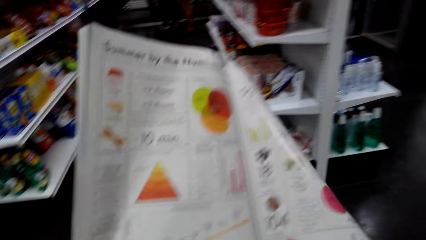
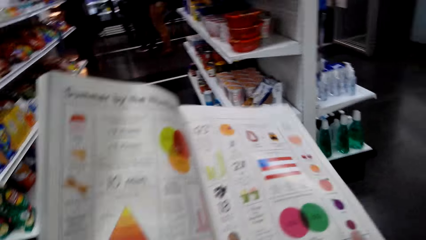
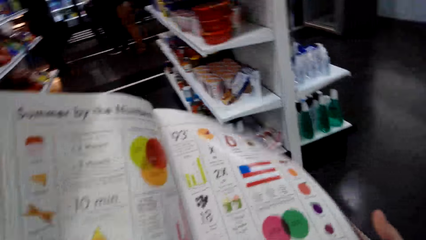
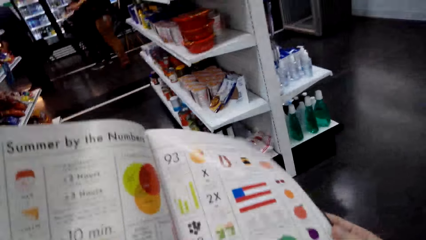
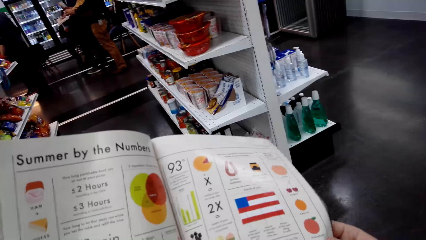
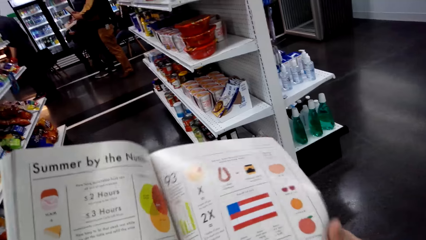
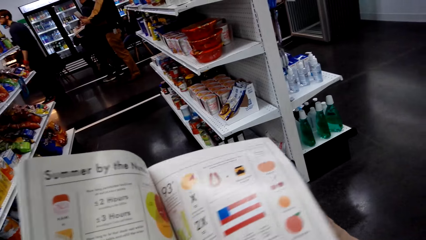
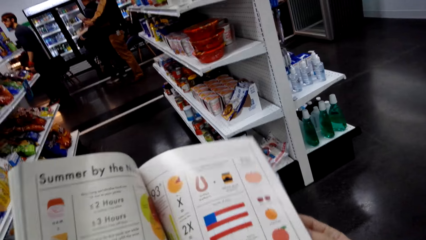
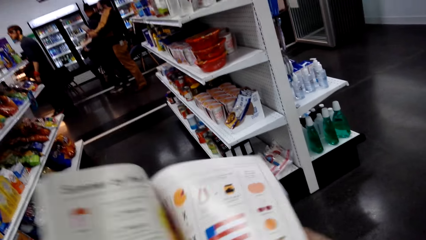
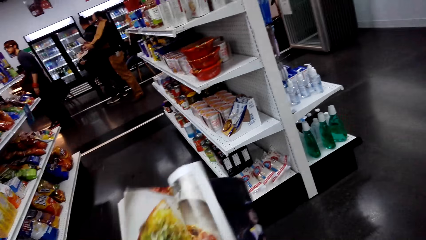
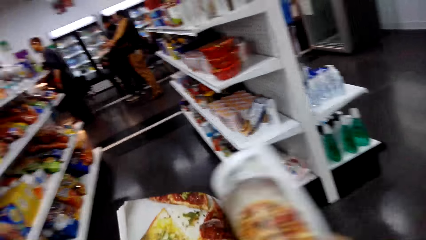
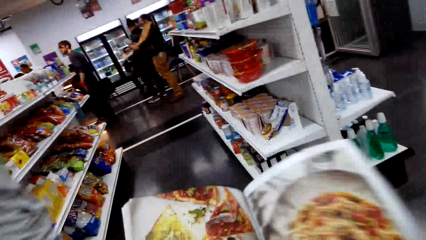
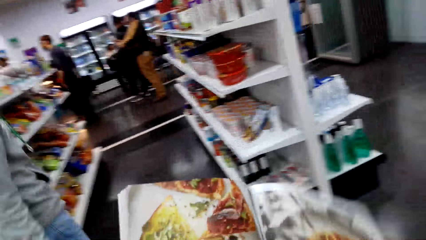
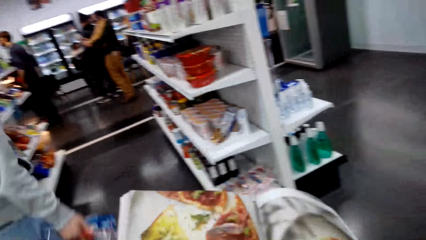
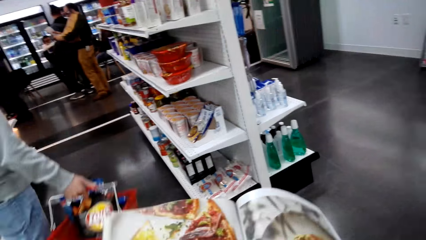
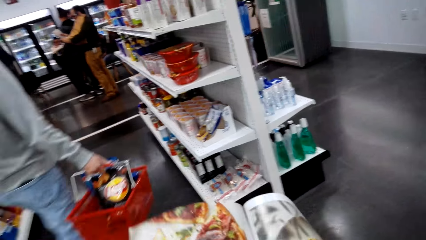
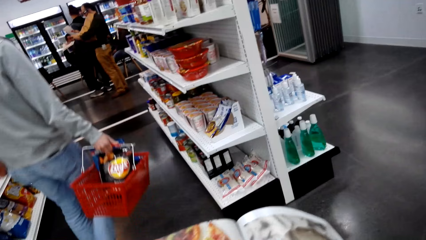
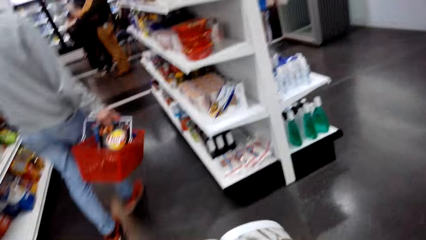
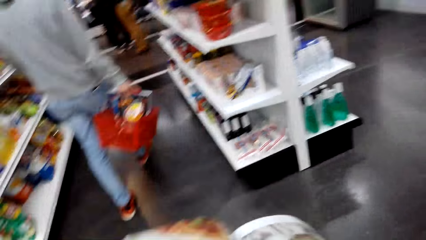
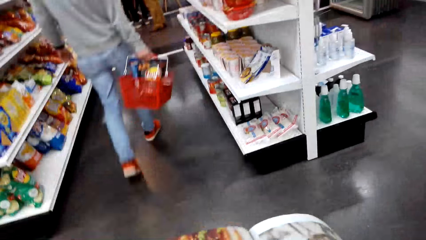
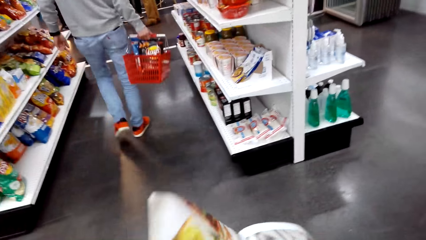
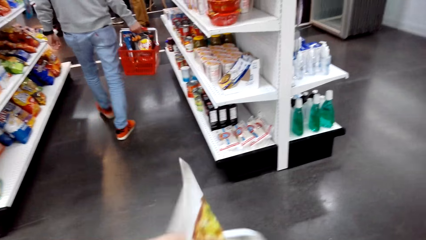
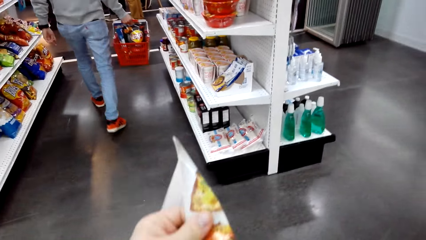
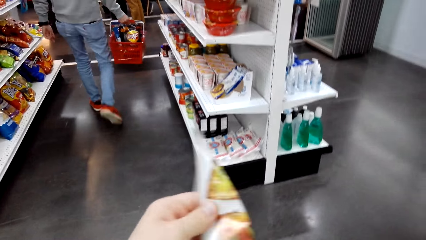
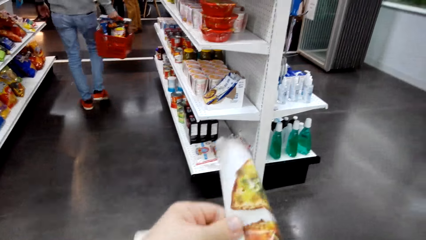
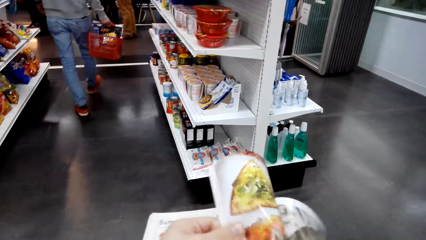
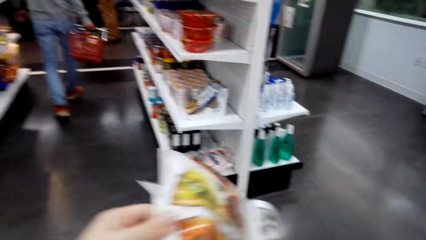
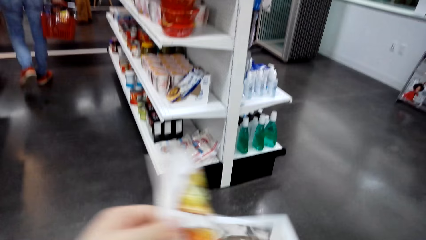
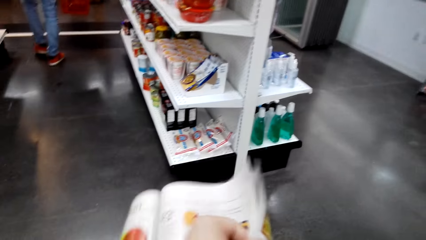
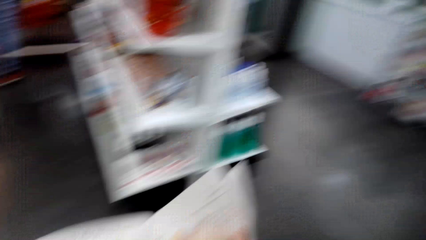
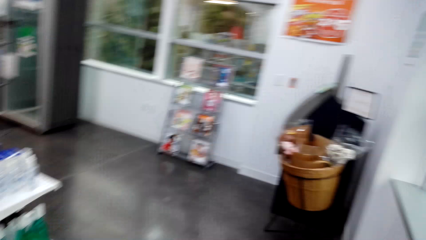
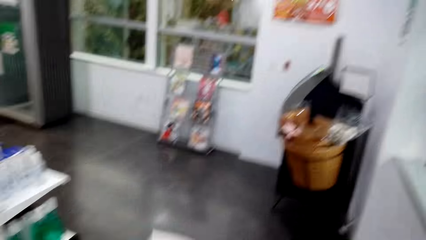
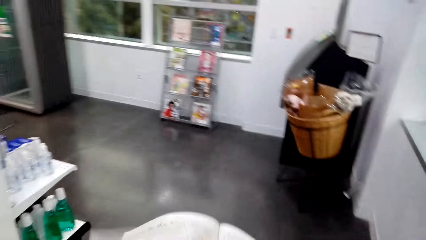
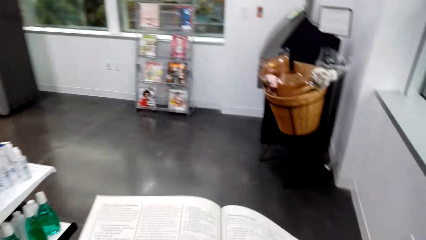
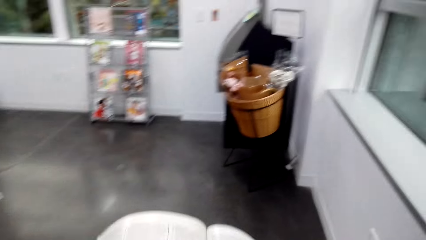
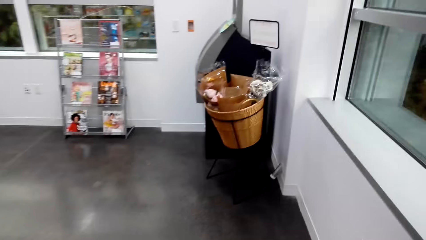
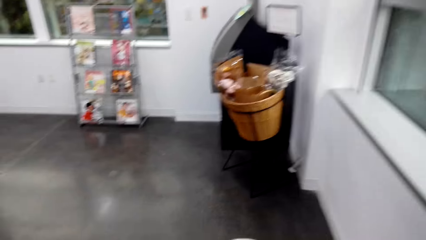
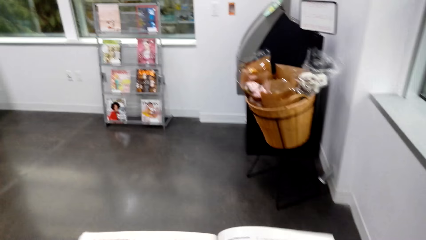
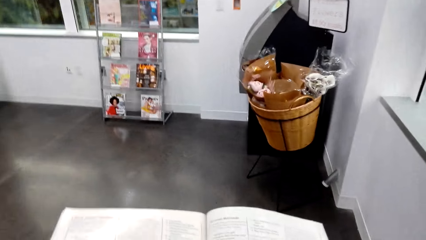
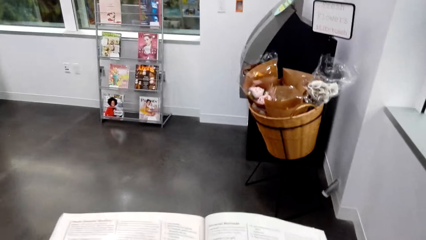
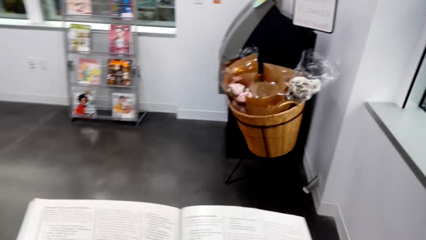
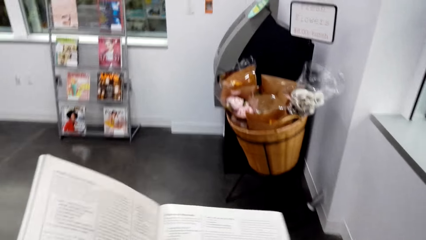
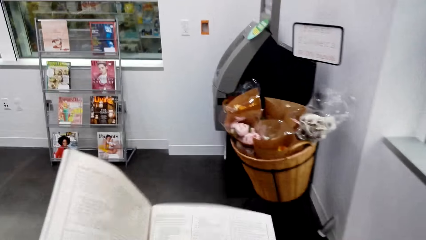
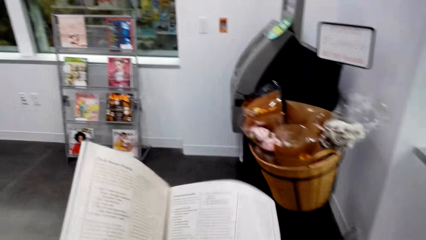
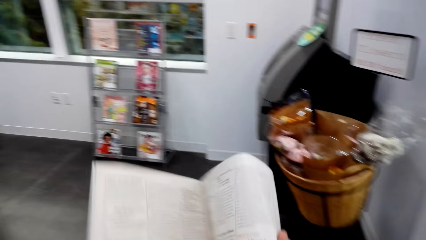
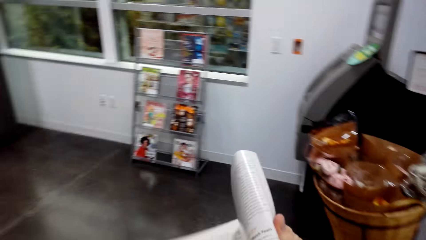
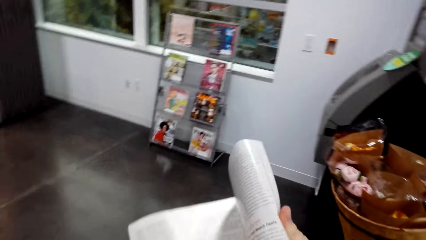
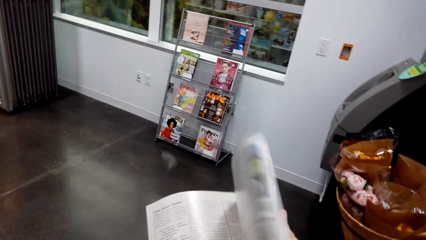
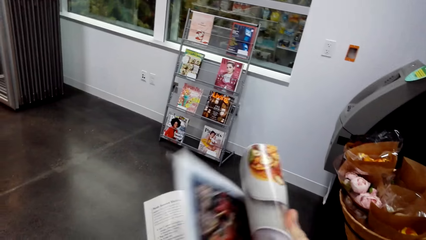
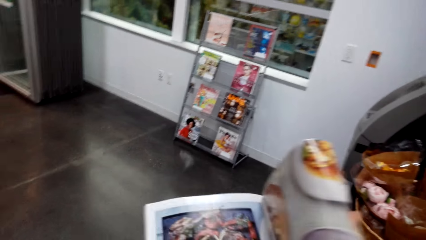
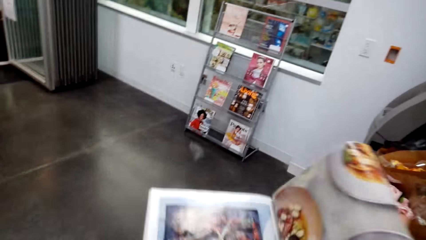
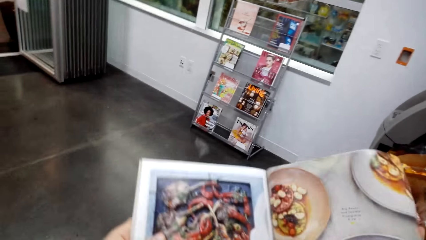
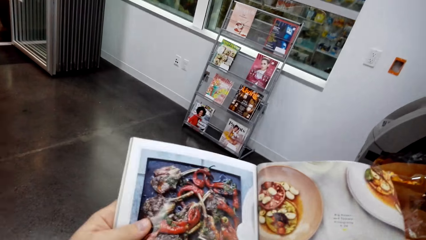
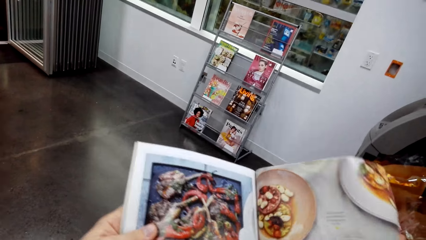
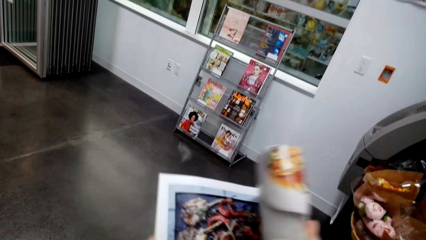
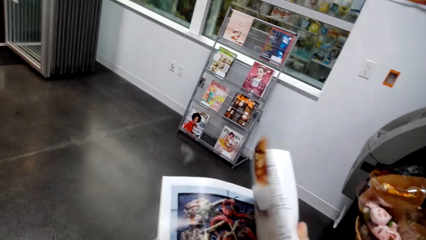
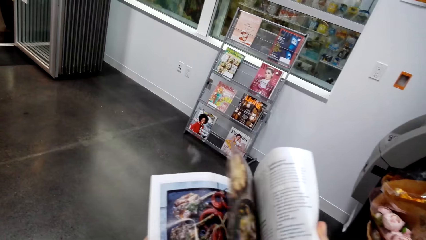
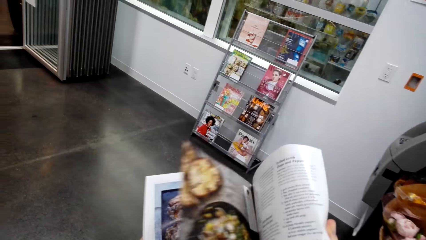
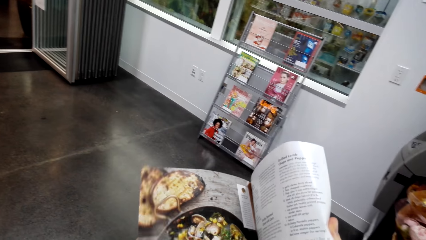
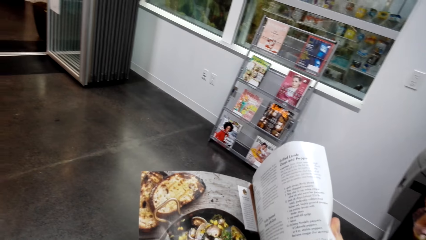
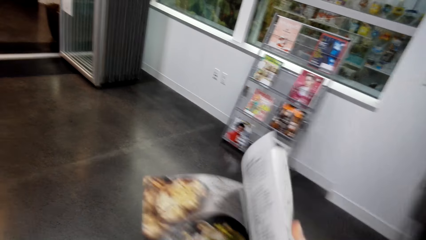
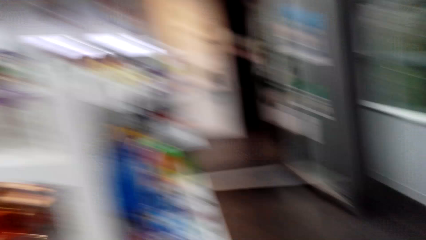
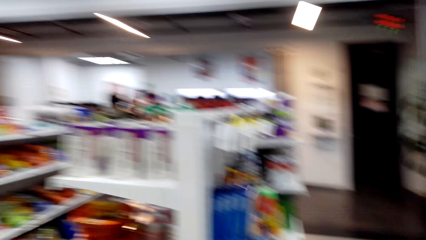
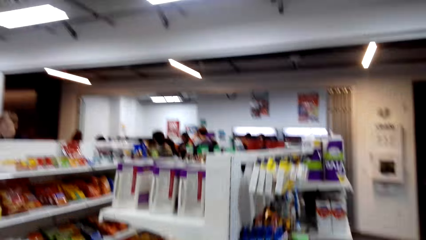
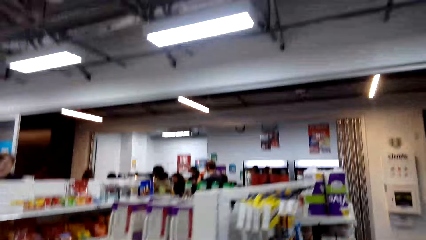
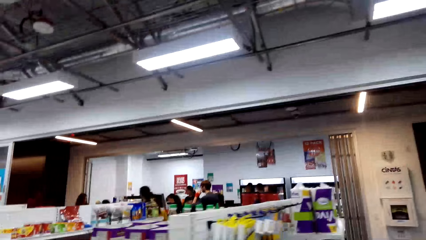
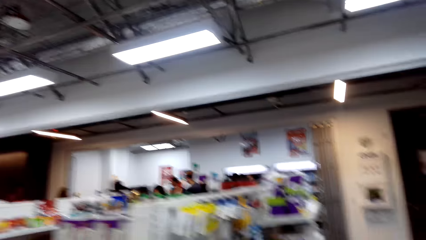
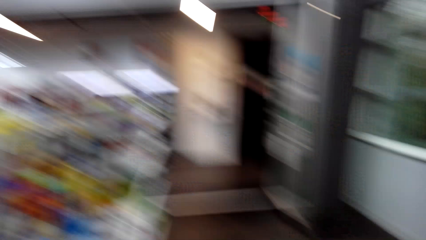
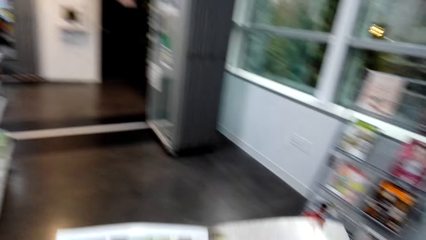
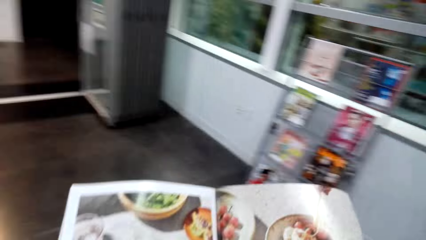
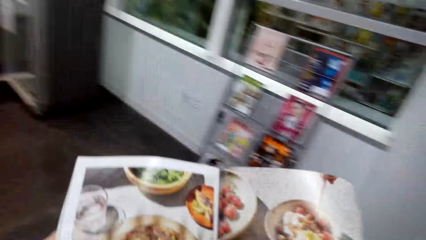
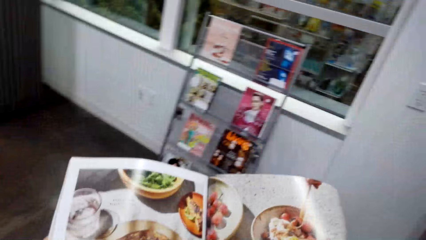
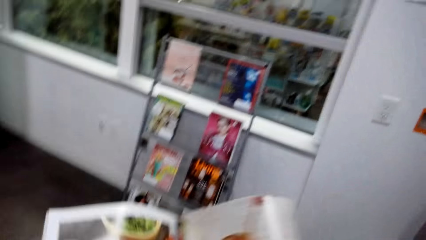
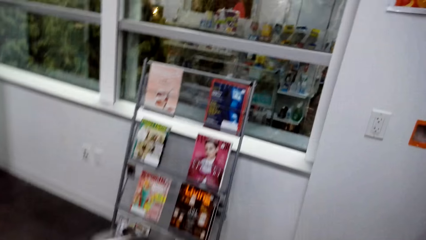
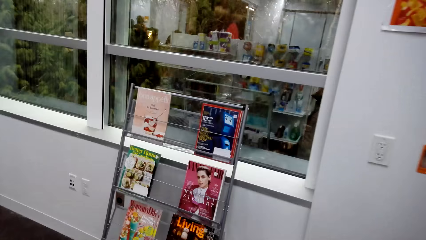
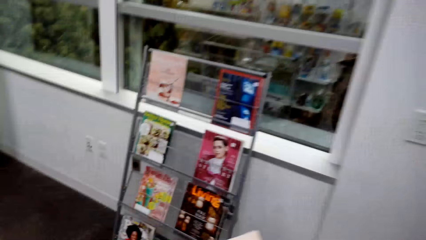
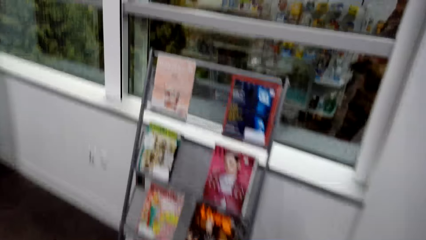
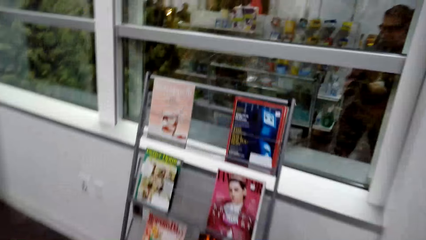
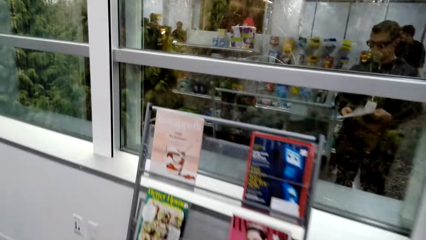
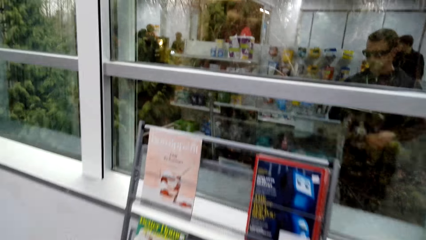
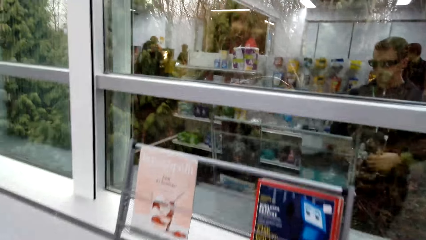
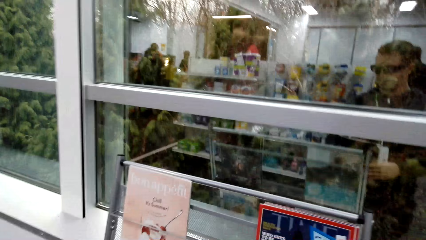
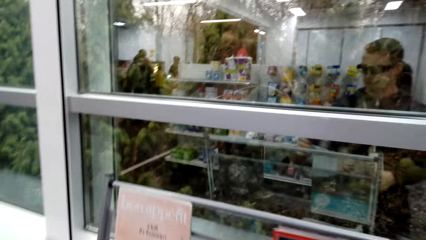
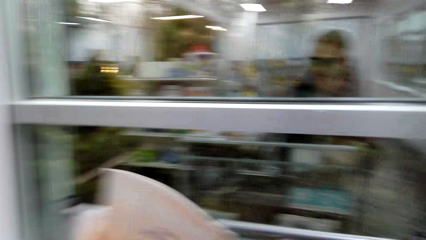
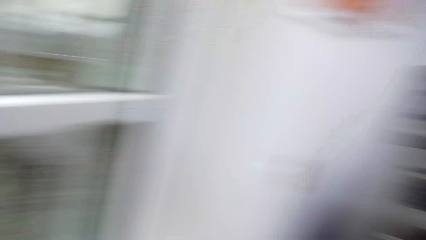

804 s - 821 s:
The camera wearer opens a page in the booklet brochure. A man walks around. The camera wearer walks around. They open a page in the booklet brochure. They look around. They look at the open page of the booklet brochure. They walk around.
